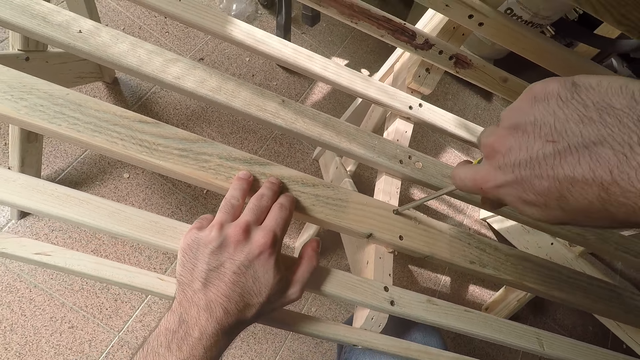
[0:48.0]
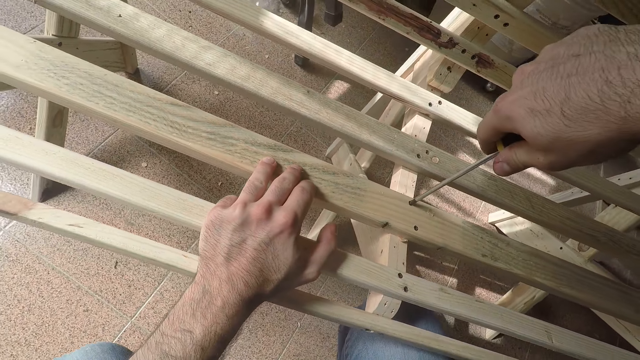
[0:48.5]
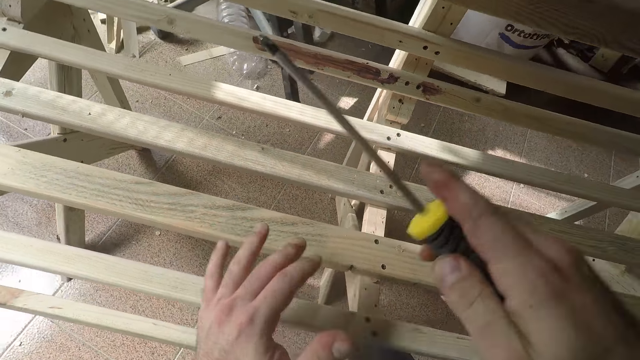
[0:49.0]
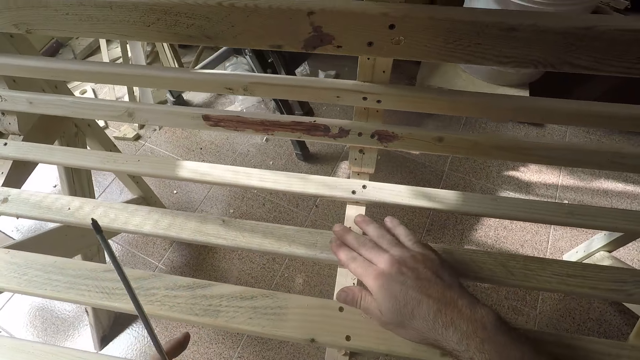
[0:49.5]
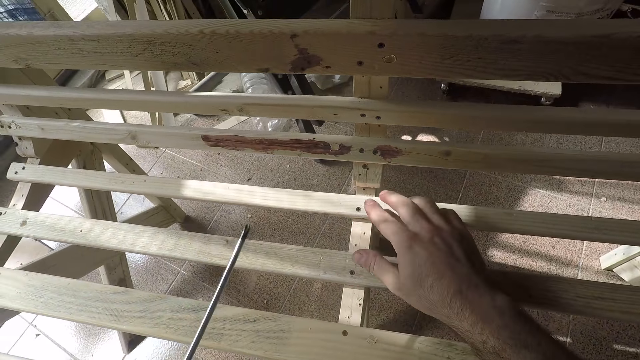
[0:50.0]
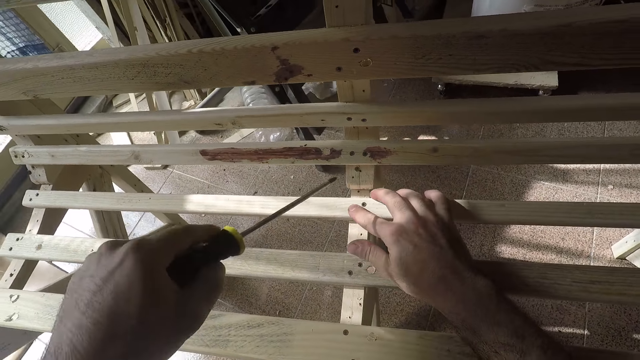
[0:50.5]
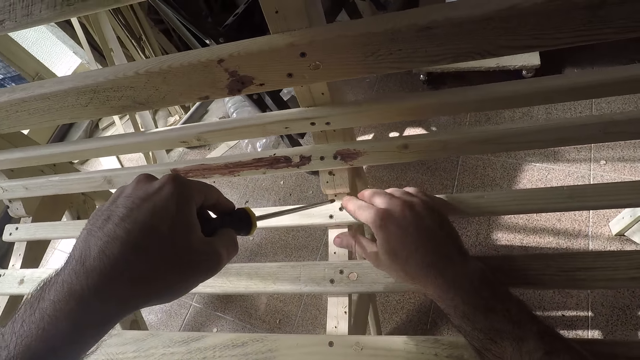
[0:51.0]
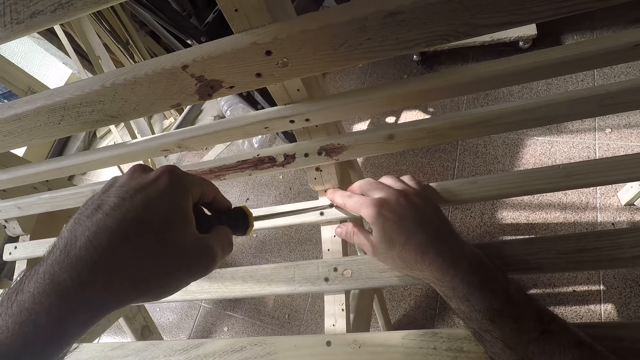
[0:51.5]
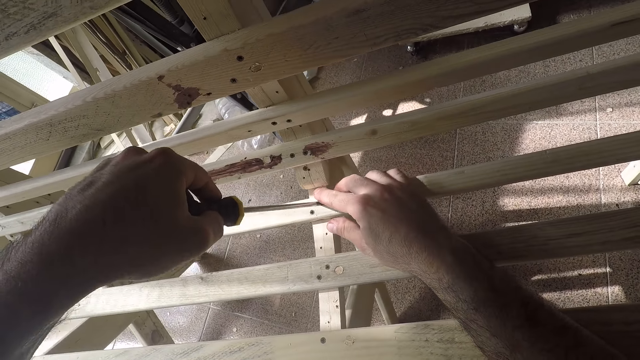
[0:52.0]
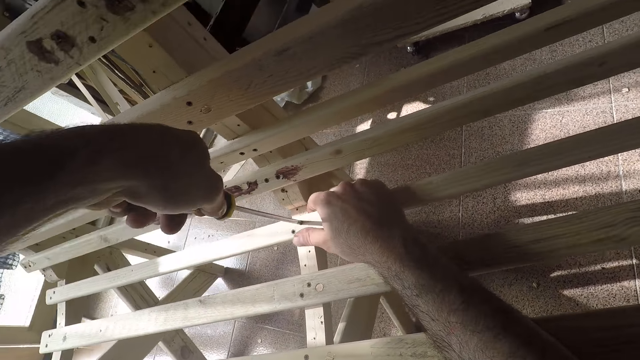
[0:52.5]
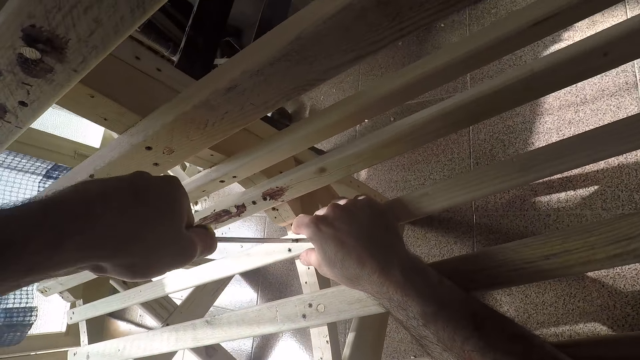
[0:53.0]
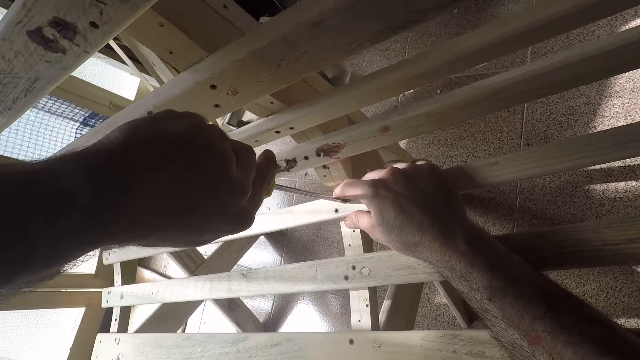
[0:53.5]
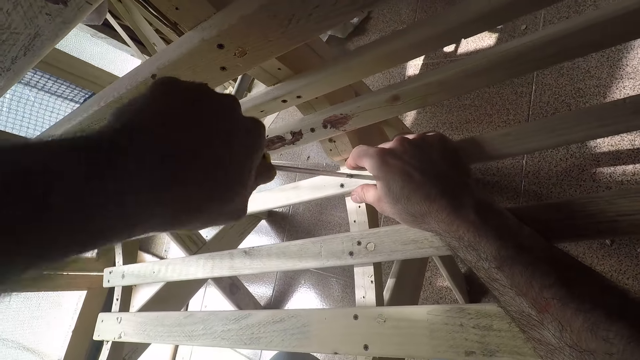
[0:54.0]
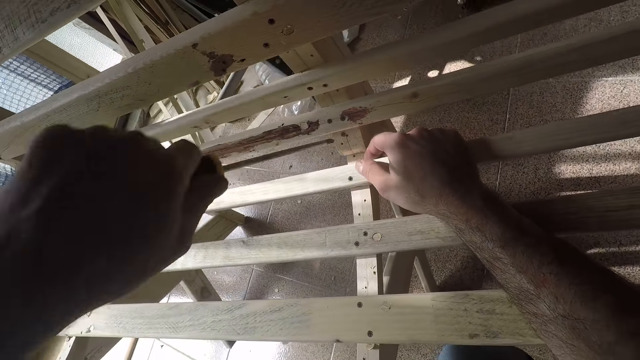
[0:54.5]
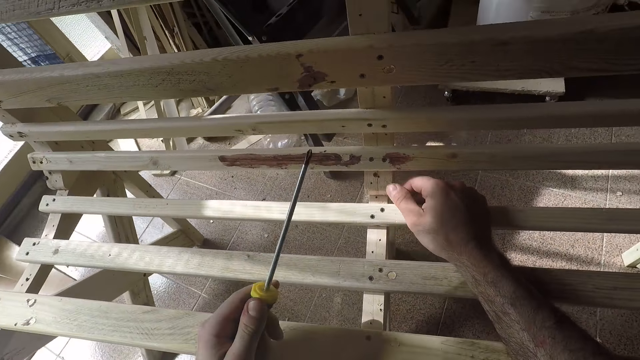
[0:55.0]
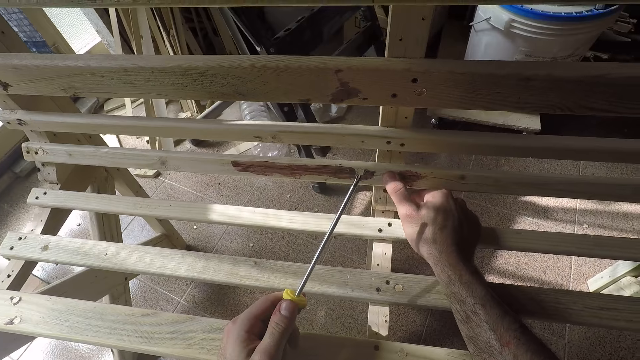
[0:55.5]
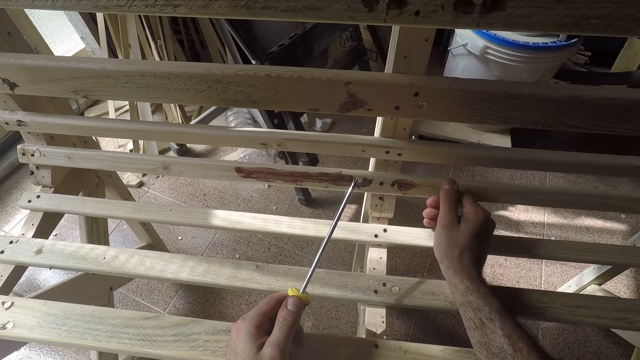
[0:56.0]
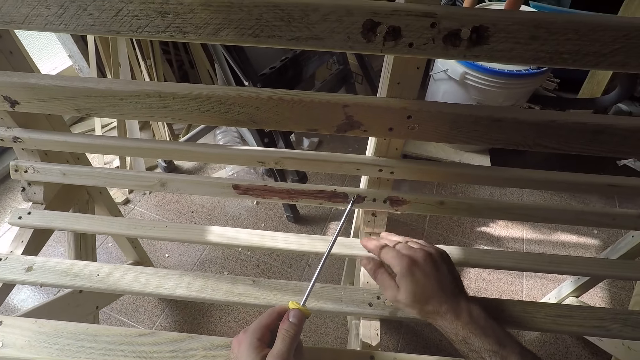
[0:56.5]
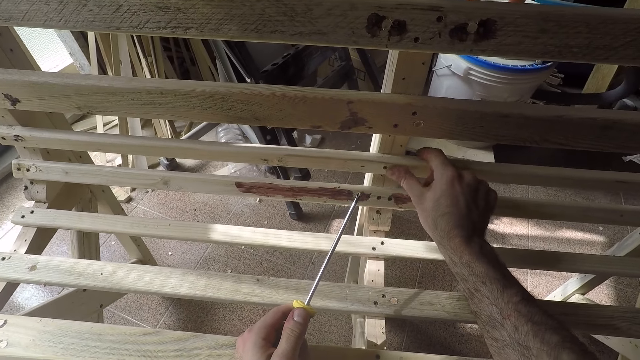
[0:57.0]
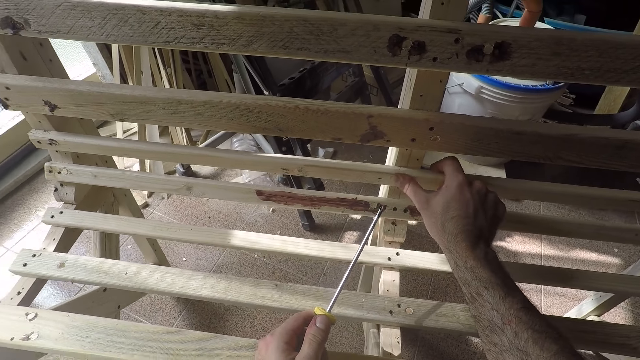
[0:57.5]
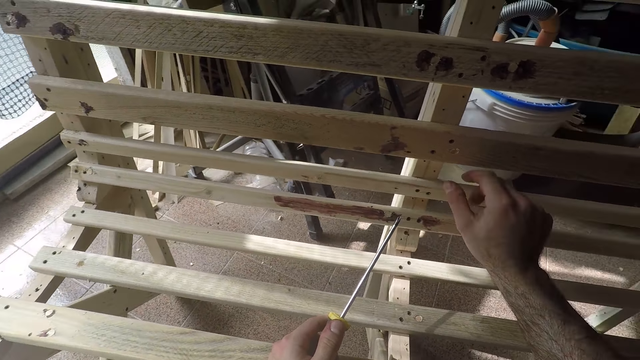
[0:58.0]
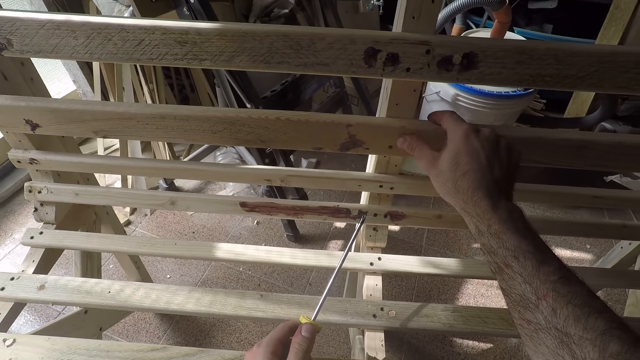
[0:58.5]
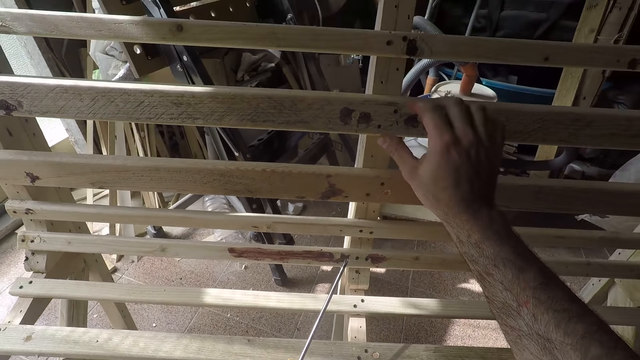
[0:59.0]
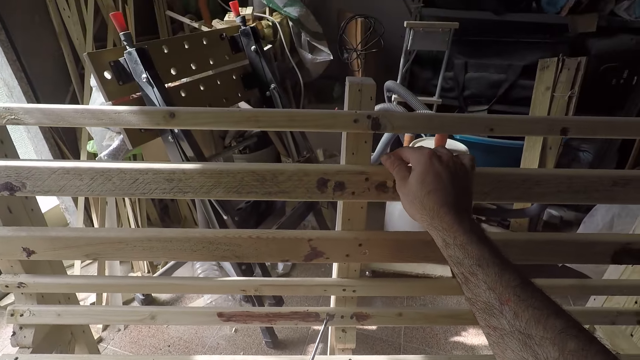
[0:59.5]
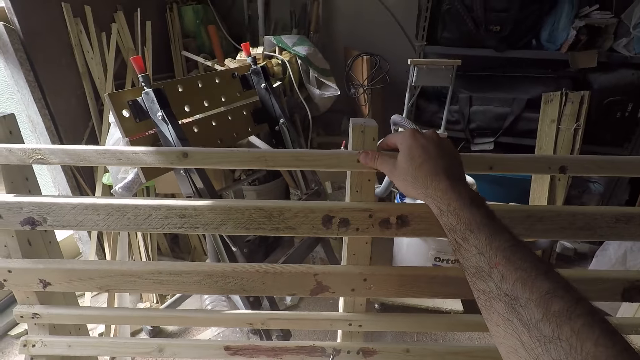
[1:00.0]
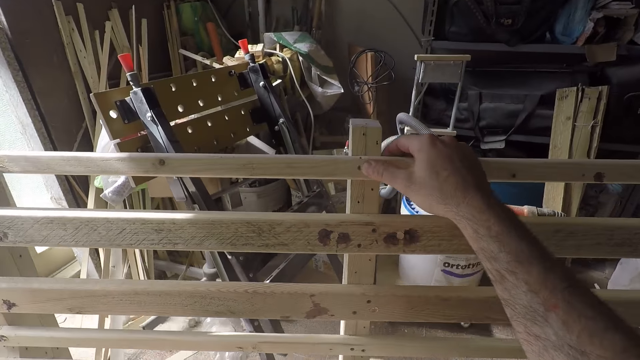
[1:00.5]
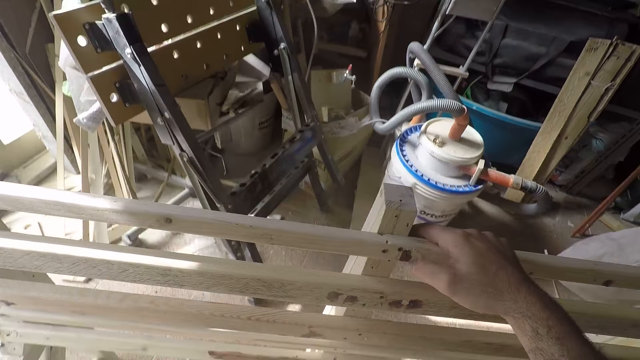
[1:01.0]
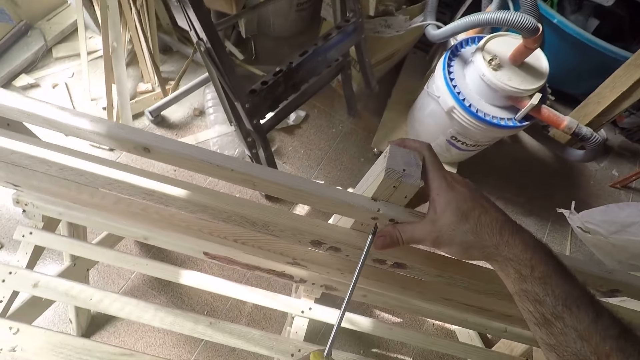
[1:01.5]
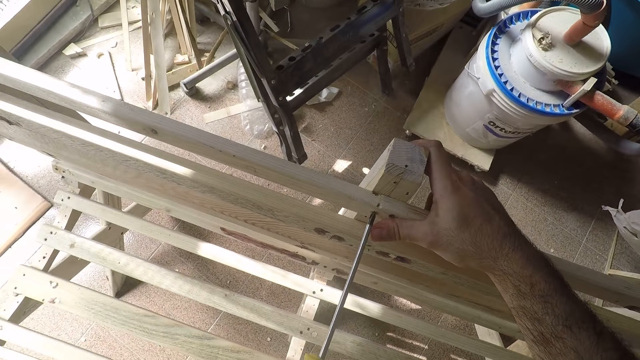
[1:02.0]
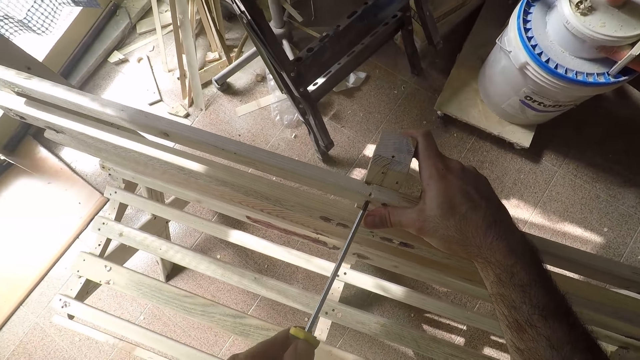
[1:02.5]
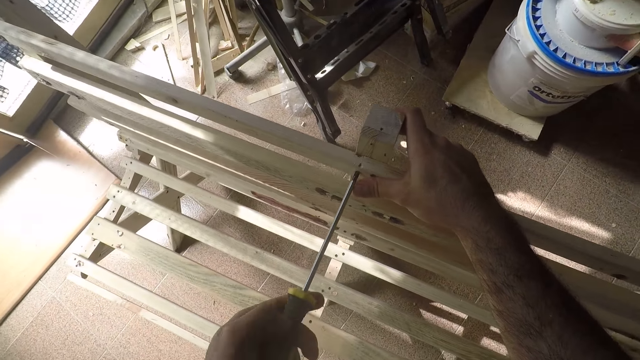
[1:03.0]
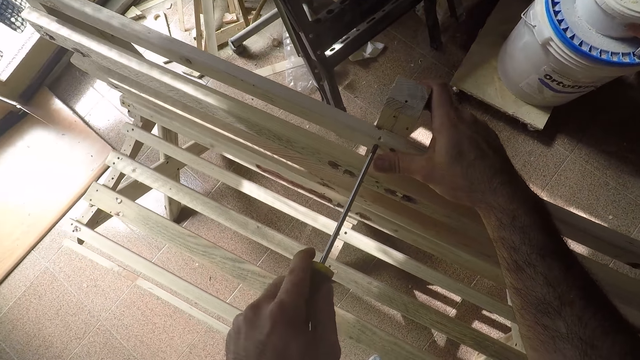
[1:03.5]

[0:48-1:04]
The camera wearer transfers the screwdriver from his right hand to his left hand. He holds the wooden bench framework with his right hand. He screws a nut on the wooden bench framework with the screwdriver in his left hand. He runs his right thumb across the surface of the wooden bench framework. He screws the nut on the wooden bench framework with the screwdriver in his left hand and holds the top of the wooden bench framework with his right hand.

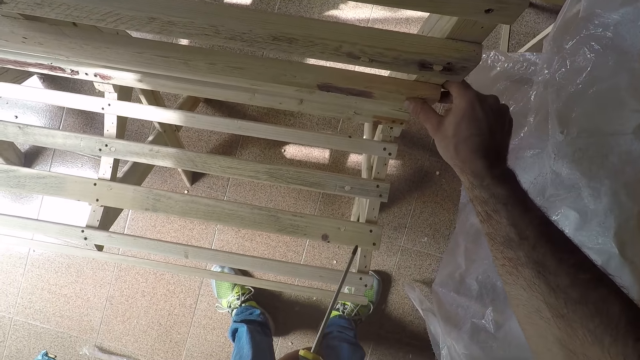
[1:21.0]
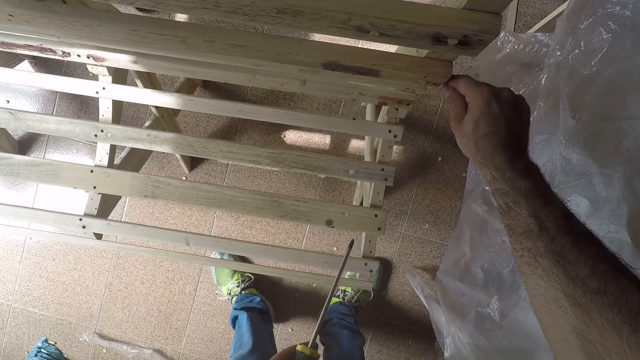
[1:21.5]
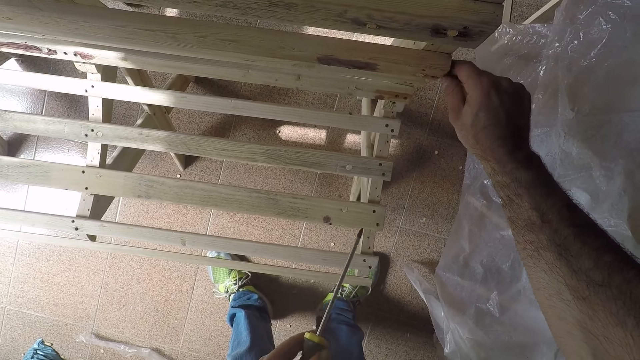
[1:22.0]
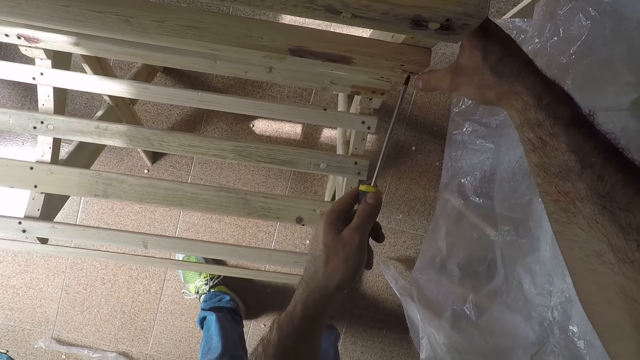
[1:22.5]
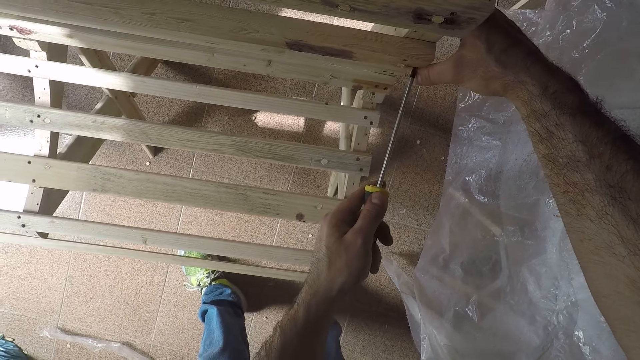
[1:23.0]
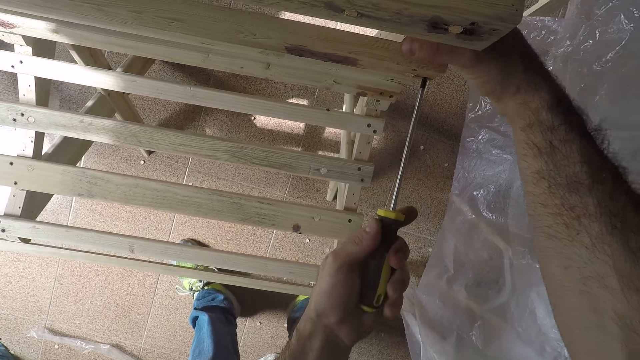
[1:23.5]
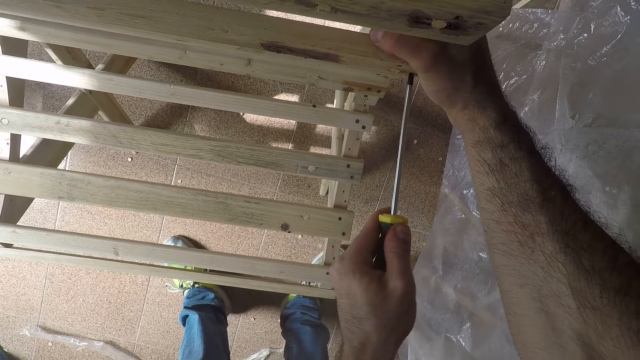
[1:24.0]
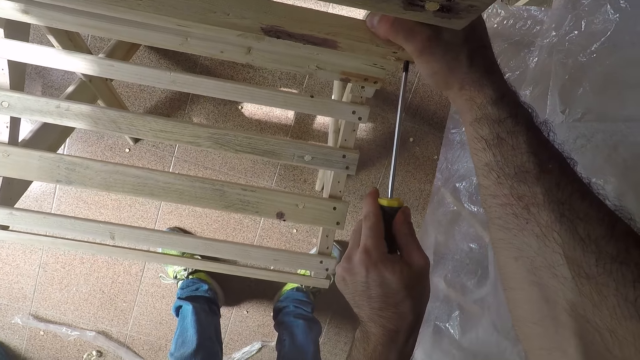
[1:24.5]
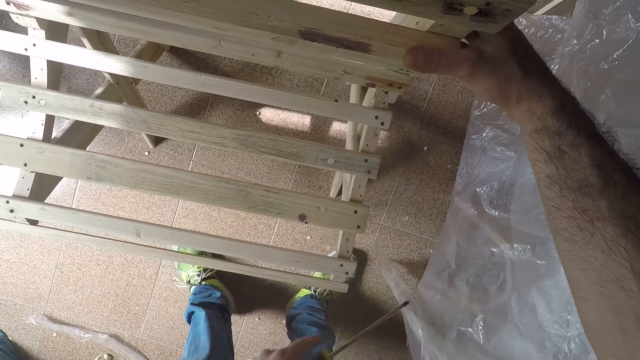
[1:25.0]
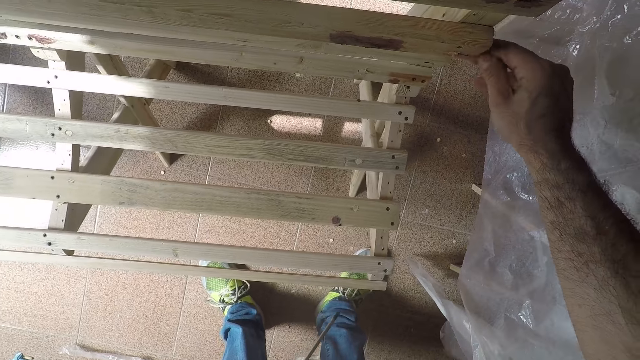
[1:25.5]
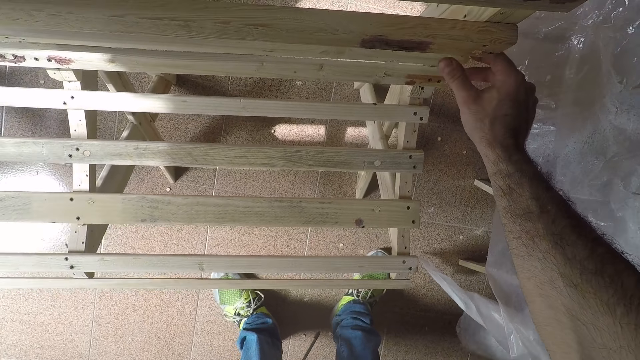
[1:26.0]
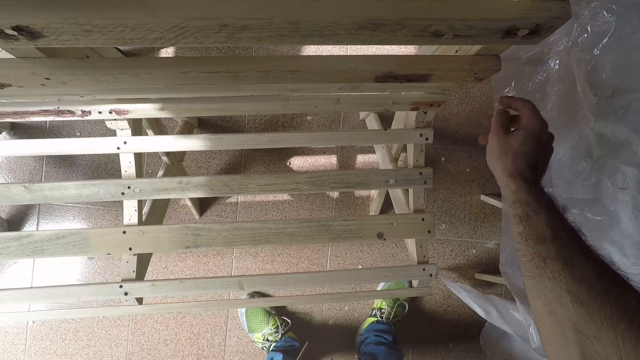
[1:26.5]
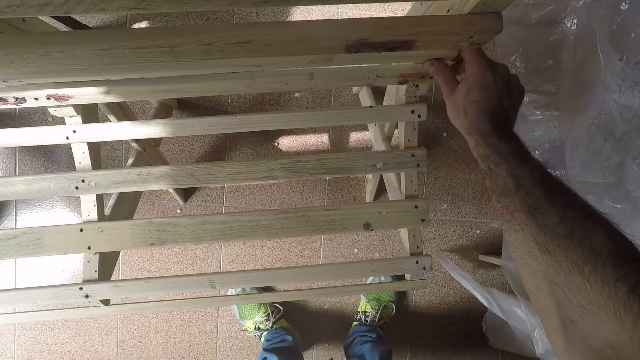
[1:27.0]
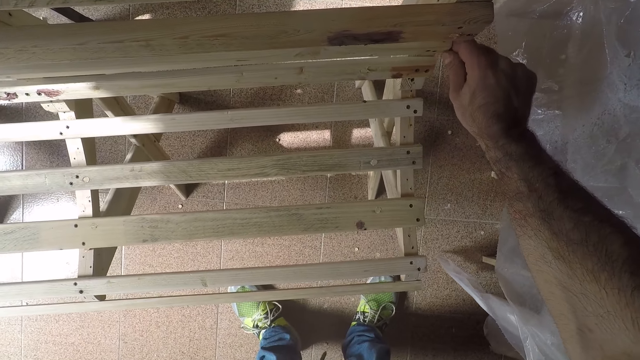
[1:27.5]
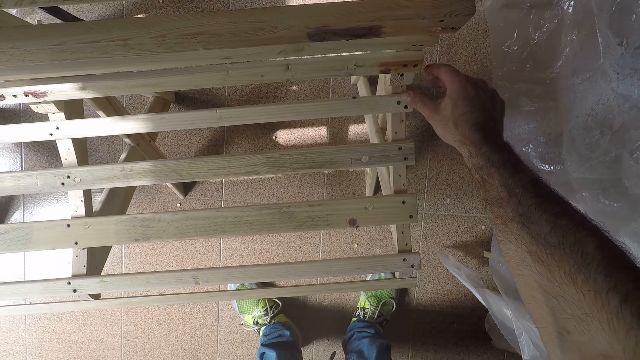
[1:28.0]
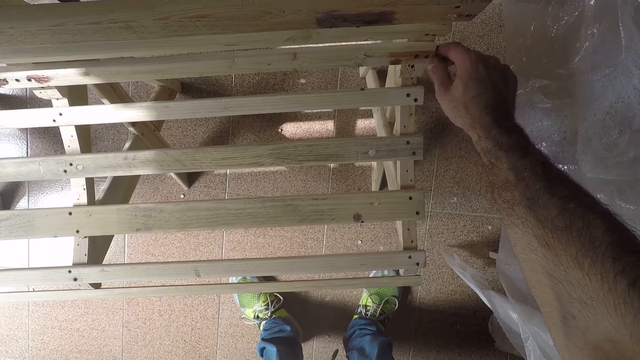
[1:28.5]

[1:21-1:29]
The camera wearer screws a nut on the wooden bench framework with a screwdriver in his left hand. He runs his right thumb across the surface of the wooden bench framework.
